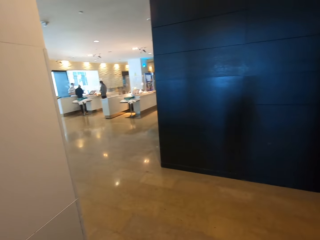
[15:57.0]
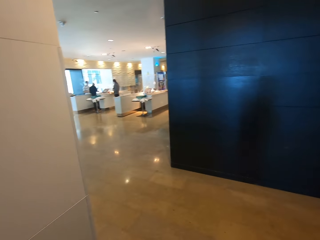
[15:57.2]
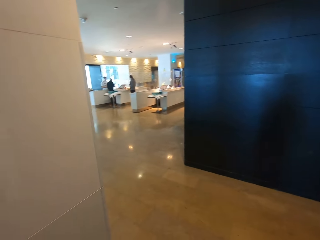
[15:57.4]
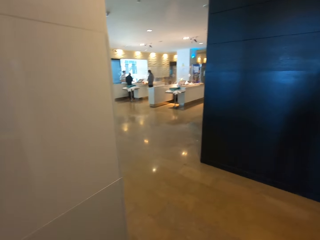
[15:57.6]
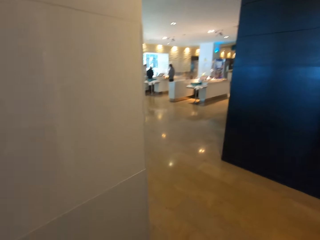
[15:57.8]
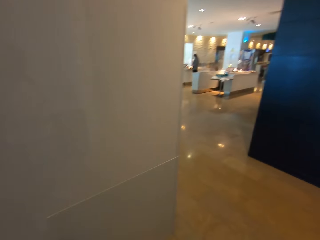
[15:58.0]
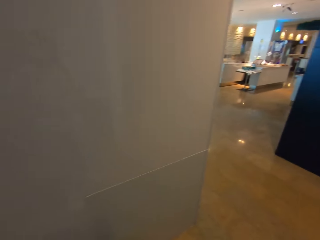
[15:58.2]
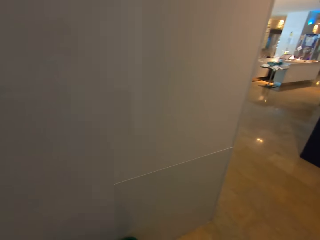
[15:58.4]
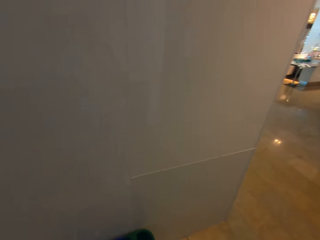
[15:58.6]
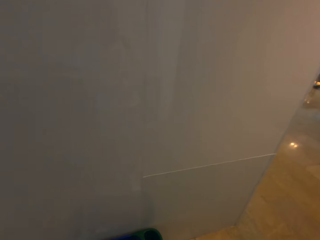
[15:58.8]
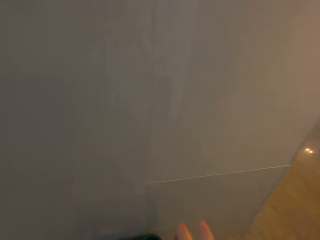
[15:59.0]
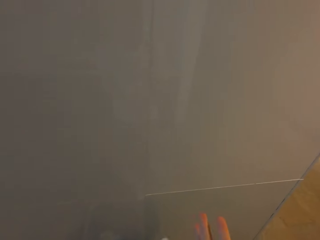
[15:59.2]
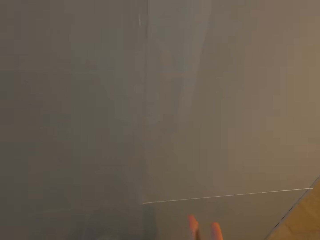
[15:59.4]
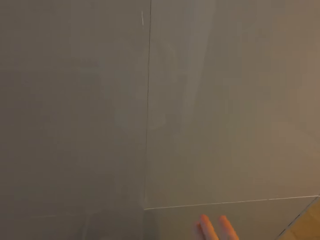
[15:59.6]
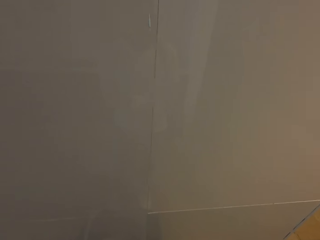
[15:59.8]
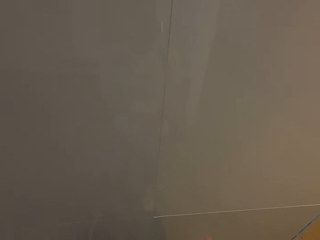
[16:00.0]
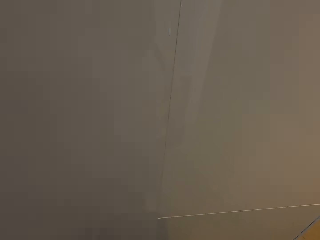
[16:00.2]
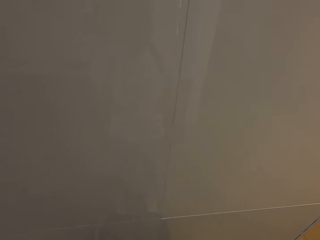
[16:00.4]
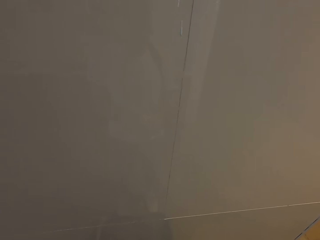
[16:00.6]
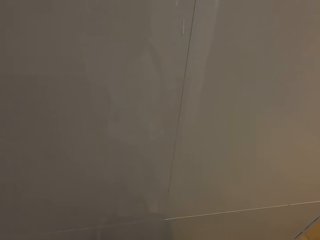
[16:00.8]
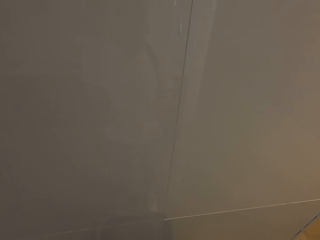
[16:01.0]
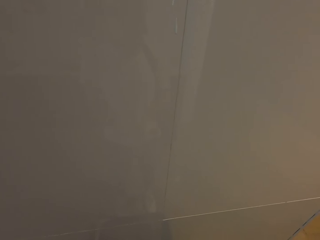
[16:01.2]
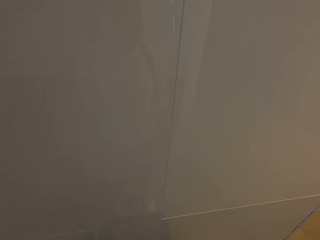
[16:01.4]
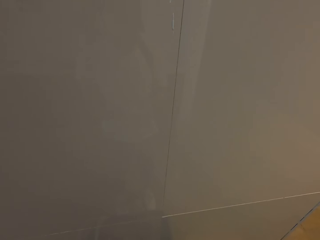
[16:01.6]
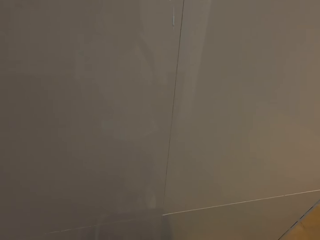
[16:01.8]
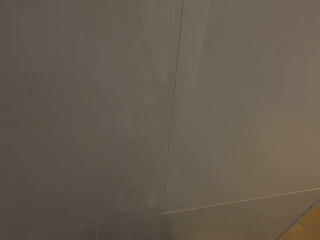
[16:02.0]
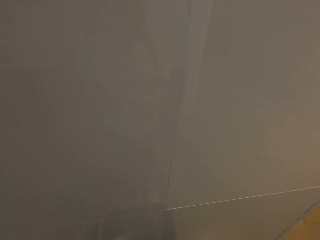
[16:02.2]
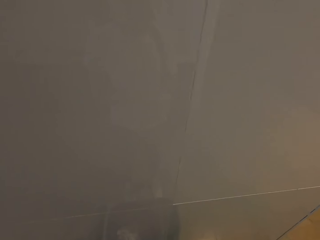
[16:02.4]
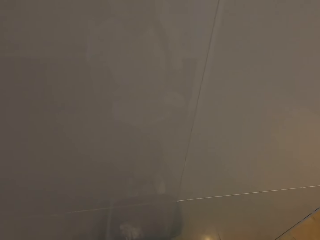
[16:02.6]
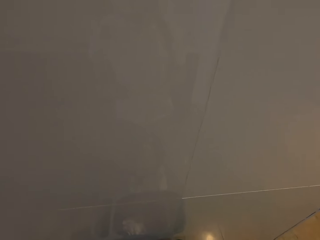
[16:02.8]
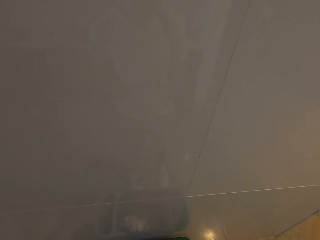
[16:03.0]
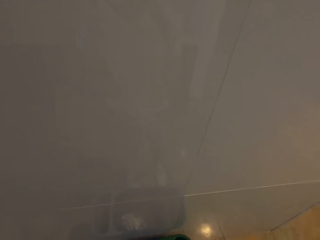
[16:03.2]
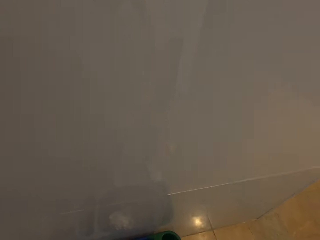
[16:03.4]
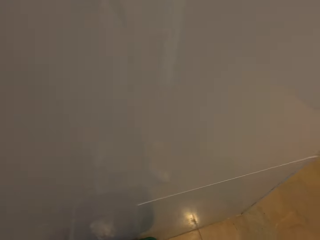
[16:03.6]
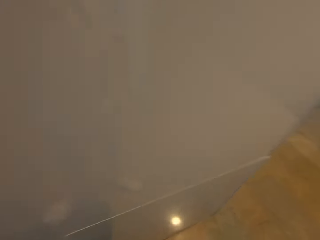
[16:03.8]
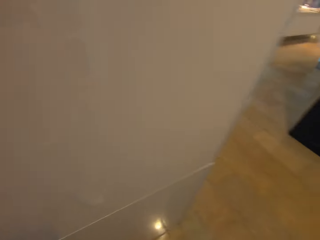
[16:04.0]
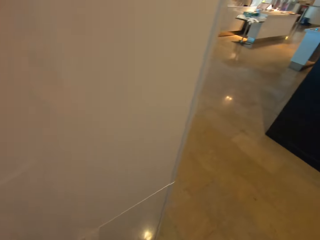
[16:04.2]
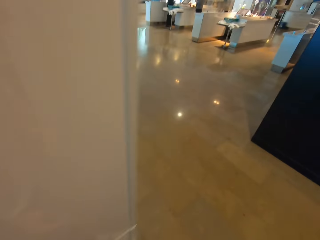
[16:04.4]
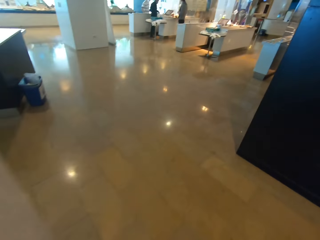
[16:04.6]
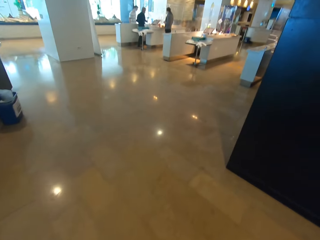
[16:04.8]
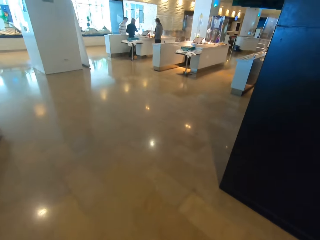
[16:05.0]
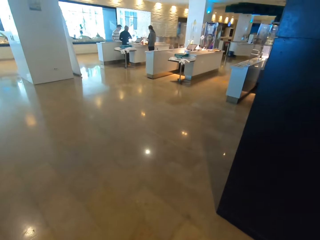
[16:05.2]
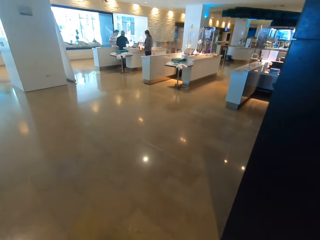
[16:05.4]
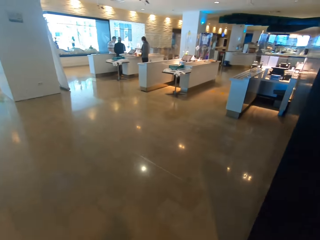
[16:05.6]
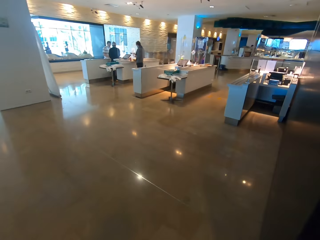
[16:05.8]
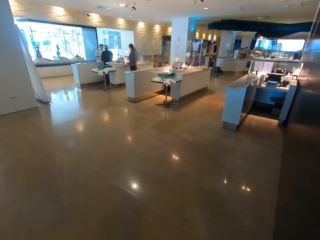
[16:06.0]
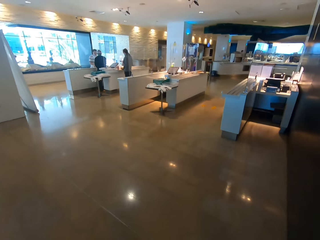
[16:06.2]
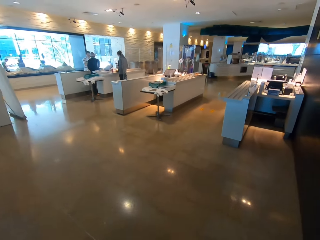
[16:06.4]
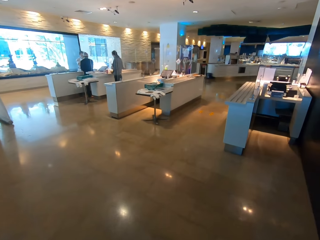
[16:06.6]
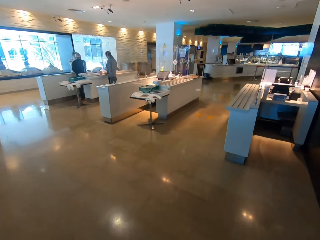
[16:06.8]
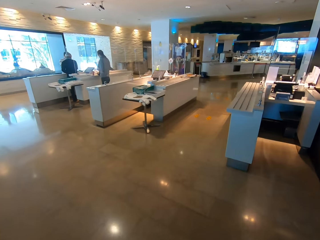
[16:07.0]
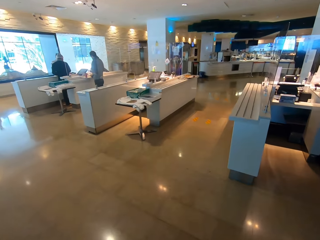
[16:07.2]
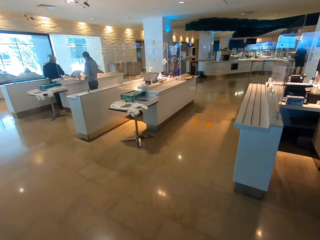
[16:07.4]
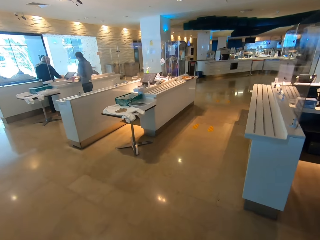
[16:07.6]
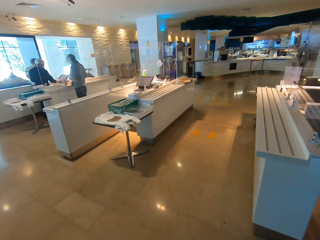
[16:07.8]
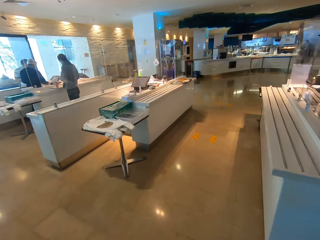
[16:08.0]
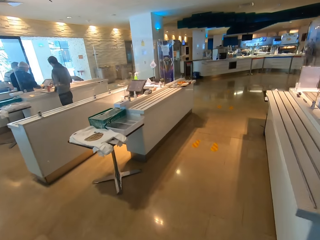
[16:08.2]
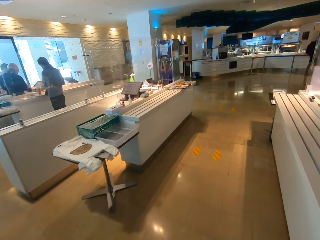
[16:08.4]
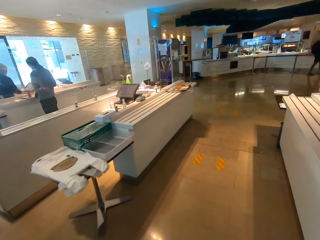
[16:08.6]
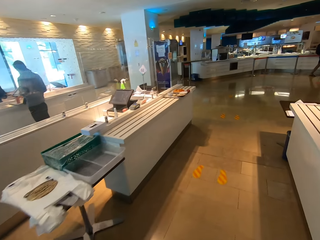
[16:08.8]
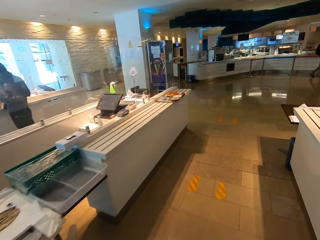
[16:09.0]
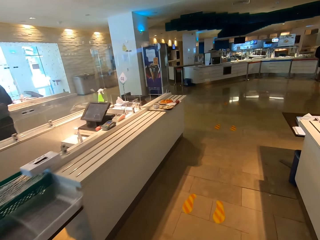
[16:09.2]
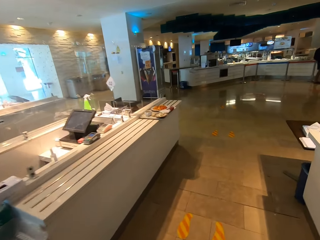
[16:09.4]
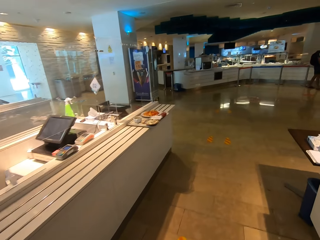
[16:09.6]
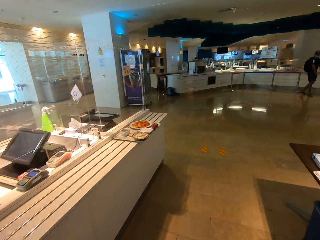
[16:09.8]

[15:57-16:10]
The camera wearer stops at the trash bin. They dry hands with the serviette. They throw the used serviette in the trash bin. They walk back to the cashier's counter.

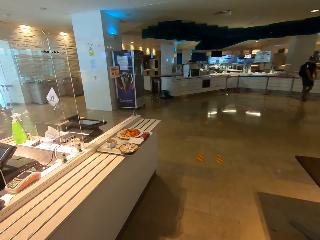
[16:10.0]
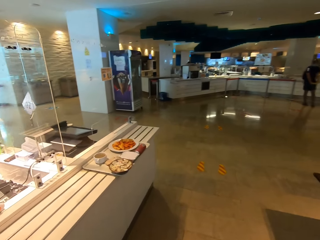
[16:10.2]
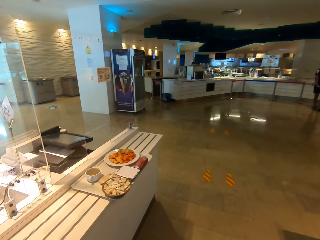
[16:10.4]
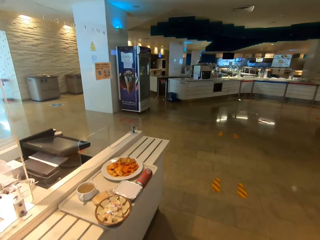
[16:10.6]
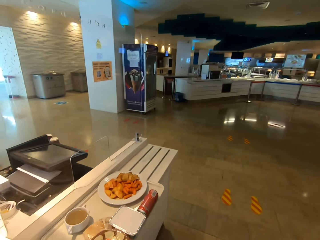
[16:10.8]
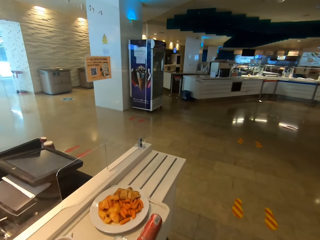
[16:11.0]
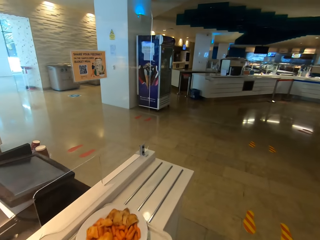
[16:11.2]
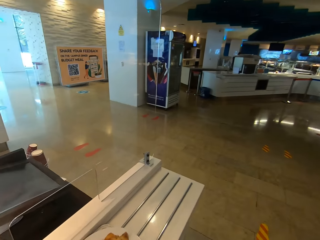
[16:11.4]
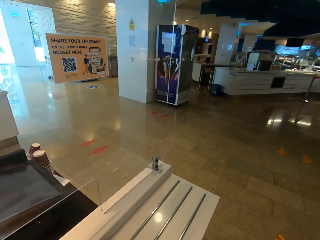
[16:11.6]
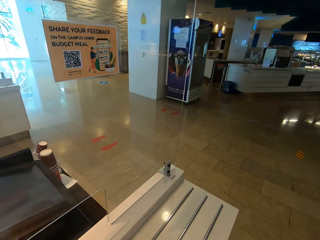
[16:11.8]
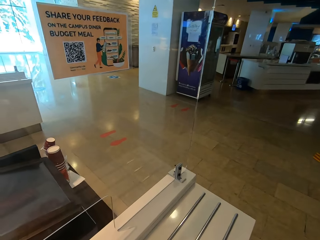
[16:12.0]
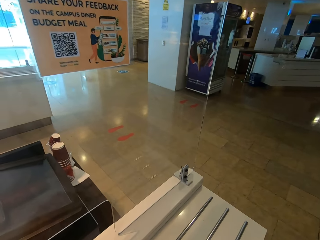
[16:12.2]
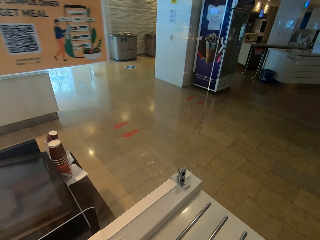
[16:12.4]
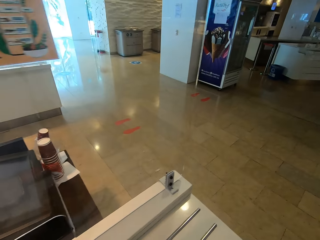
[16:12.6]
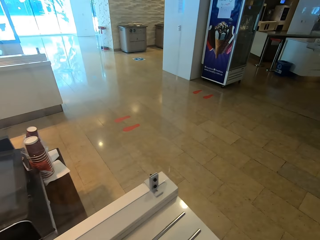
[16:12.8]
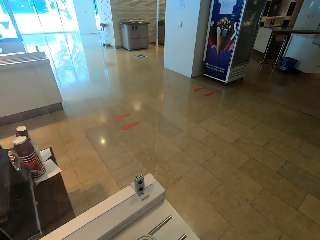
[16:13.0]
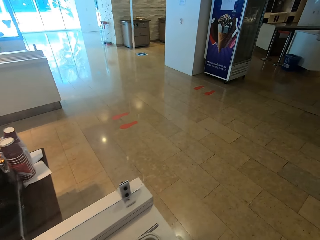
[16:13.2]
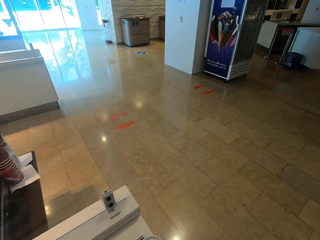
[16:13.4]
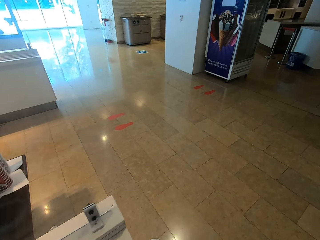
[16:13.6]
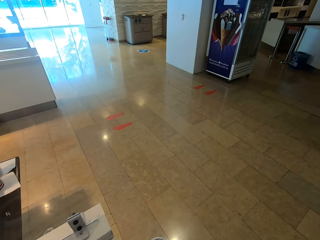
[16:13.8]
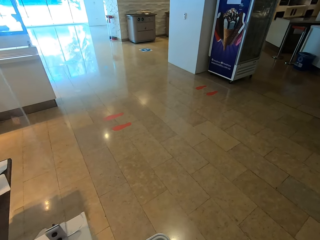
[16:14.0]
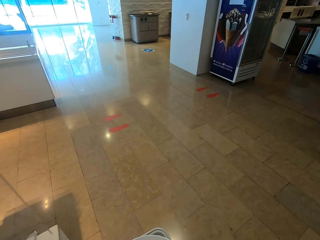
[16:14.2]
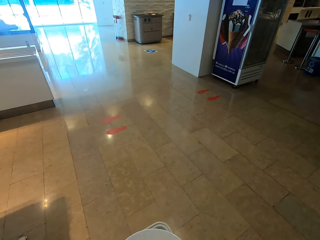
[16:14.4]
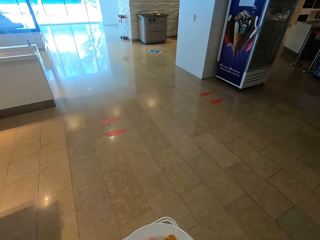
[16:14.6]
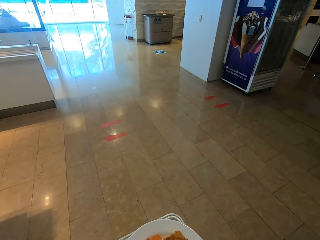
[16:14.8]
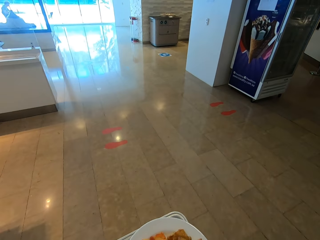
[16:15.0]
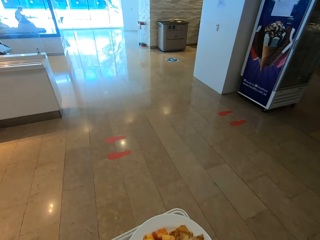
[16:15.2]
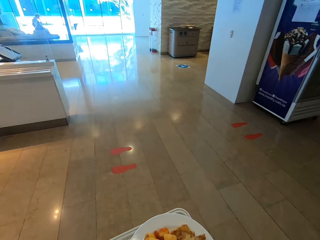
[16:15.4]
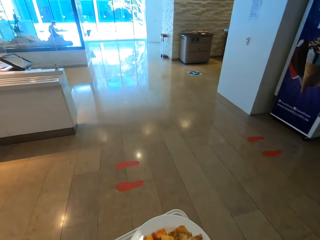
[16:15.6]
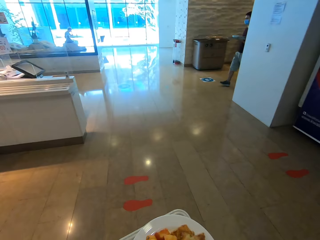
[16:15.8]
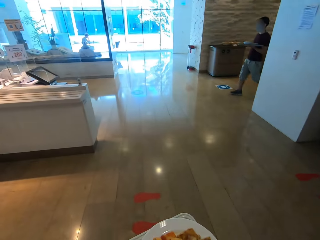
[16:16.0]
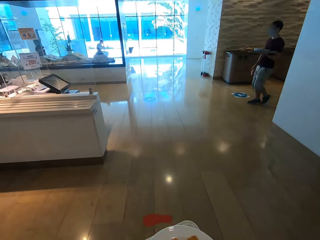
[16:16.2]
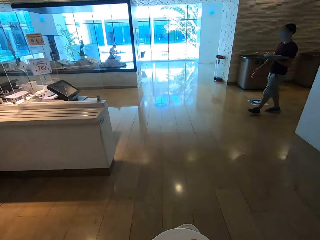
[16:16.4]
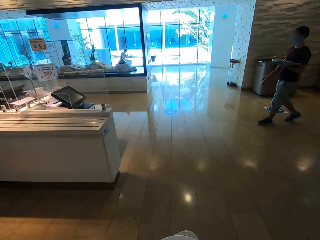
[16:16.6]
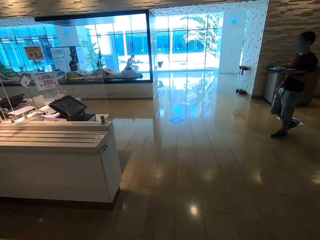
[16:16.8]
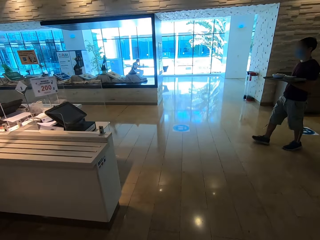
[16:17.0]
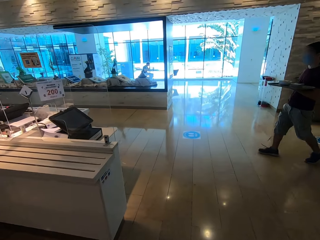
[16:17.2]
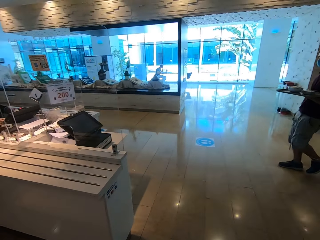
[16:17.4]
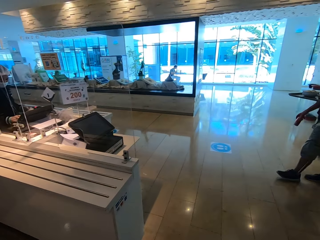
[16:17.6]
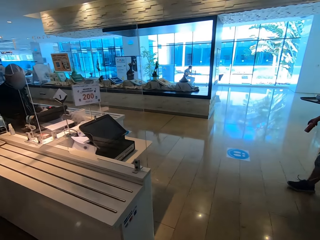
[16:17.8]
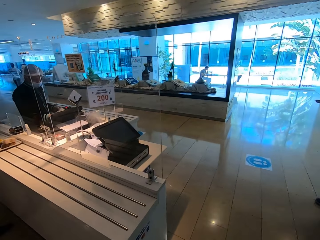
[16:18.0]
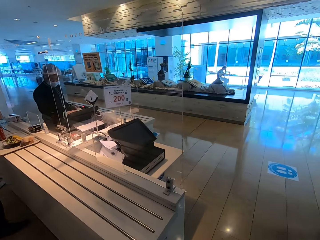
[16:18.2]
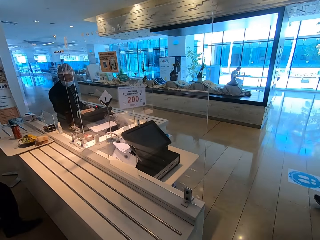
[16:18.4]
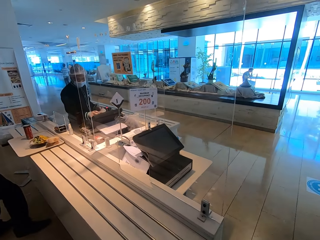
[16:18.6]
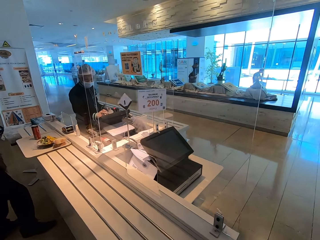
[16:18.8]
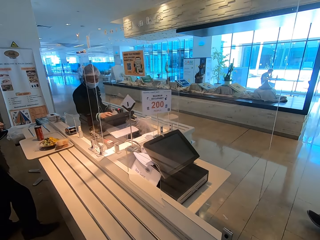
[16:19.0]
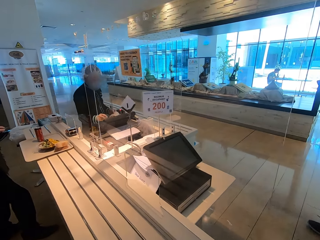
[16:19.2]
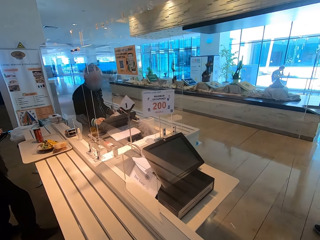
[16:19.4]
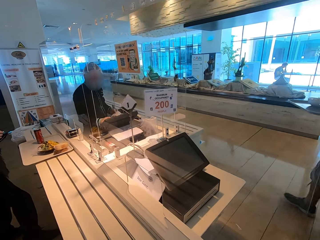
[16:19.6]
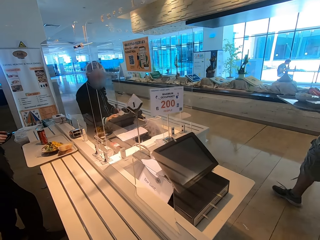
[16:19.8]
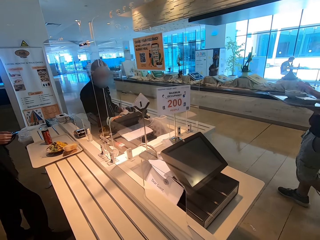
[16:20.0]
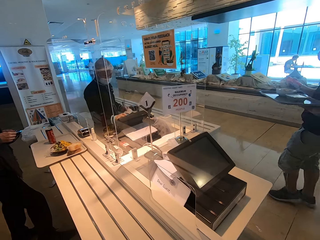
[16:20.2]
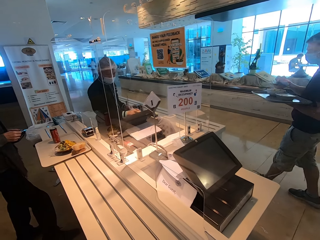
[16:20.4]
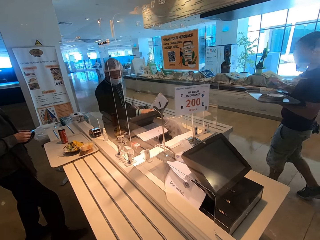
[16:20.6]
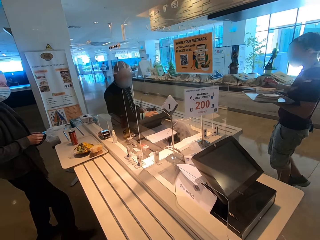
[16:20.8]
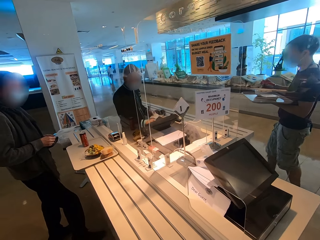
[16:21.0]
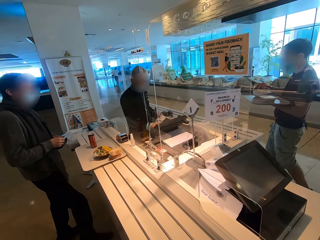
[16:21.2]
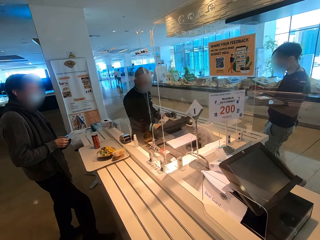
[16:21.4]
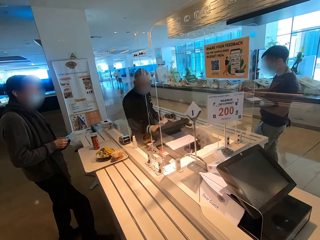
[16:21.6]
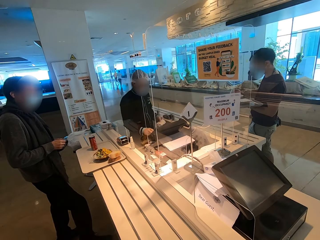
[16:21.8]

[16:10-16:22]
The camera wearer picks up the tray. A man walks towards the cashier desk. The cashier presses and dials the computer.
